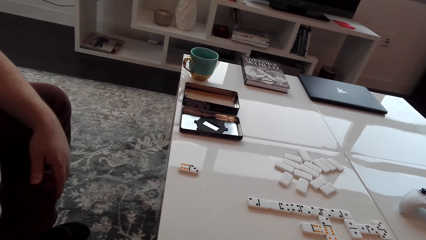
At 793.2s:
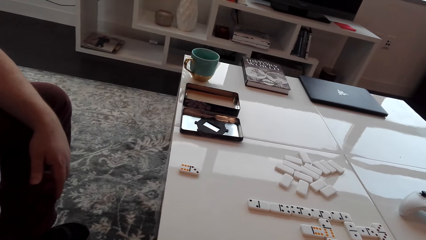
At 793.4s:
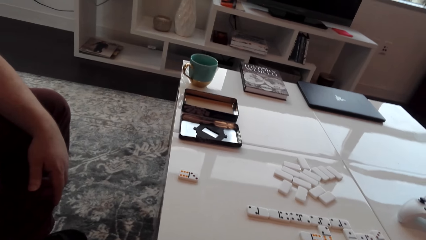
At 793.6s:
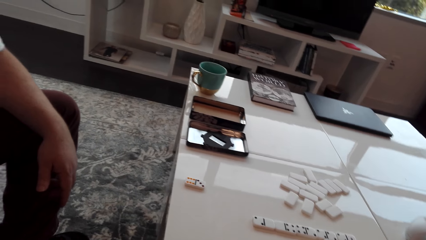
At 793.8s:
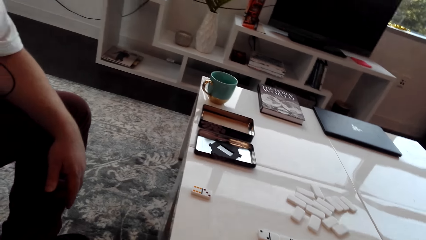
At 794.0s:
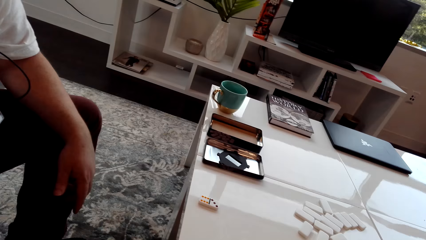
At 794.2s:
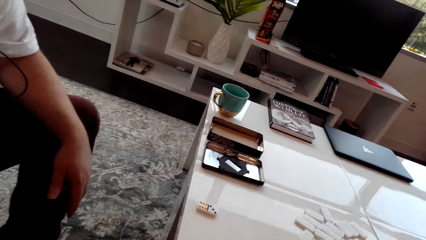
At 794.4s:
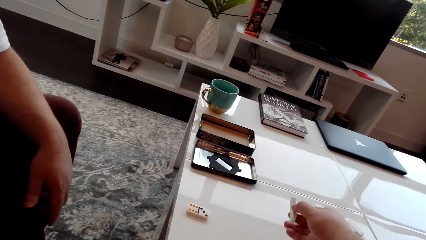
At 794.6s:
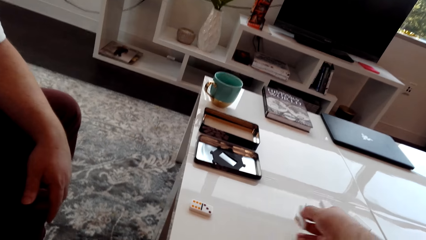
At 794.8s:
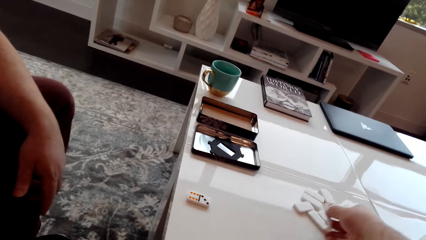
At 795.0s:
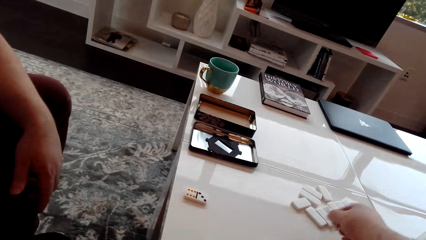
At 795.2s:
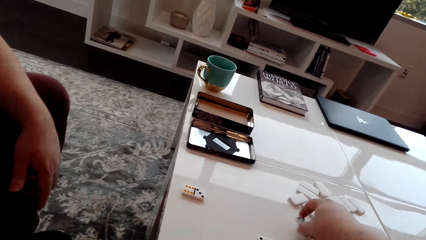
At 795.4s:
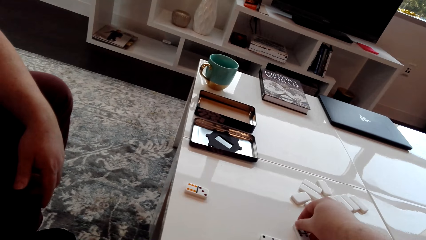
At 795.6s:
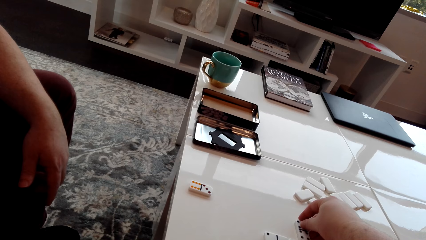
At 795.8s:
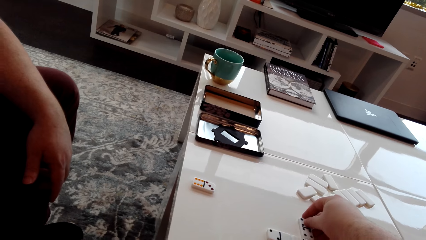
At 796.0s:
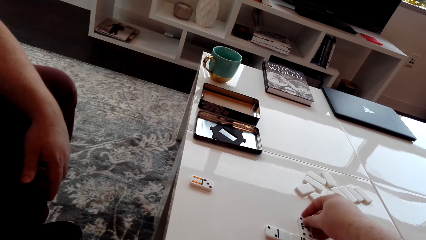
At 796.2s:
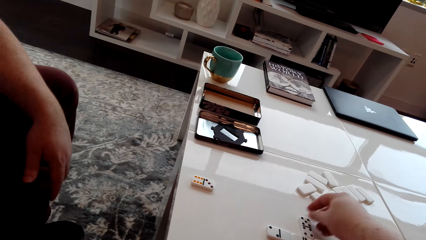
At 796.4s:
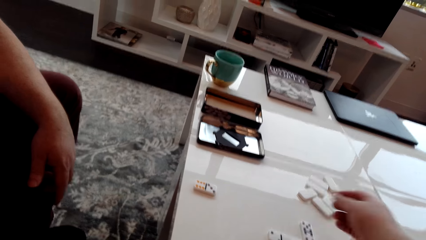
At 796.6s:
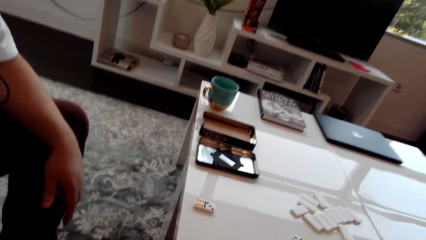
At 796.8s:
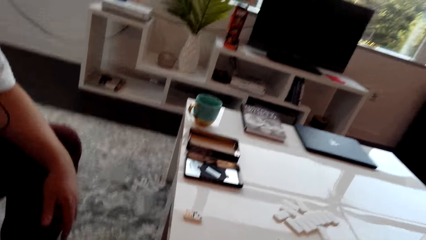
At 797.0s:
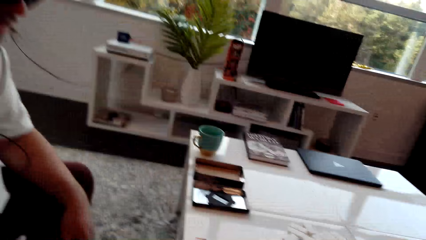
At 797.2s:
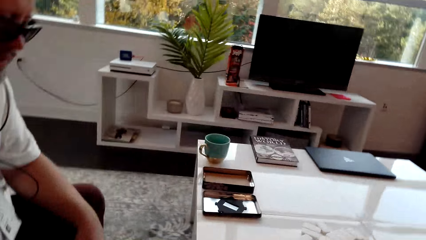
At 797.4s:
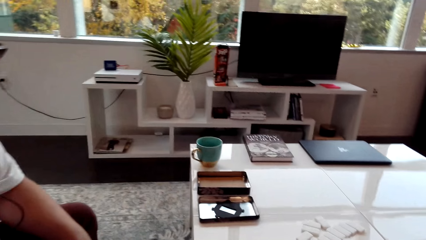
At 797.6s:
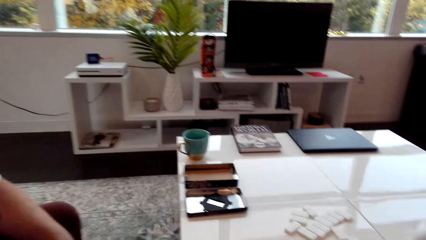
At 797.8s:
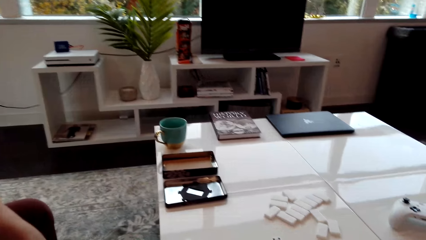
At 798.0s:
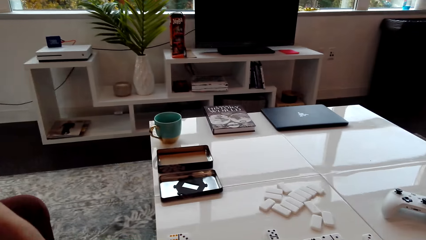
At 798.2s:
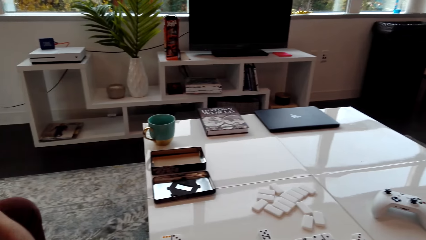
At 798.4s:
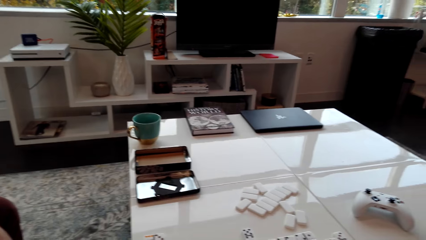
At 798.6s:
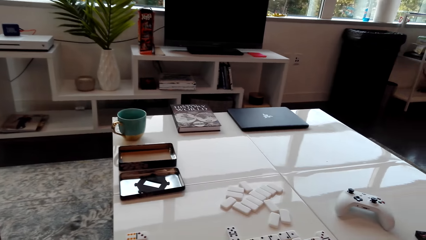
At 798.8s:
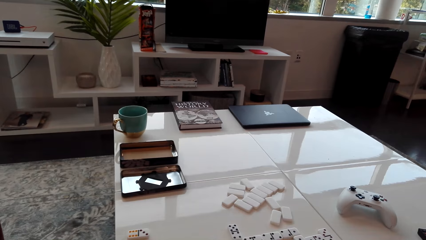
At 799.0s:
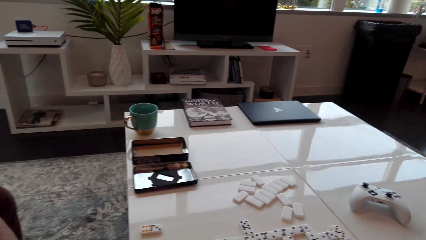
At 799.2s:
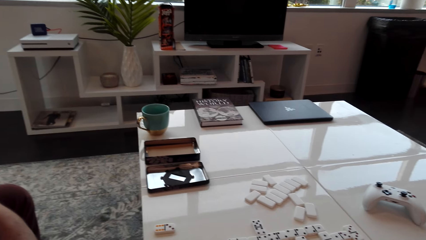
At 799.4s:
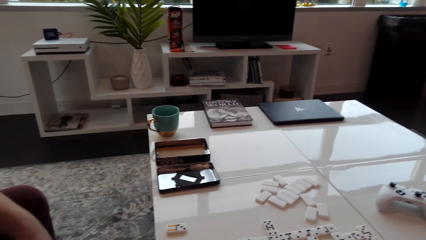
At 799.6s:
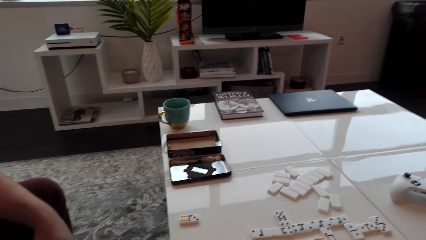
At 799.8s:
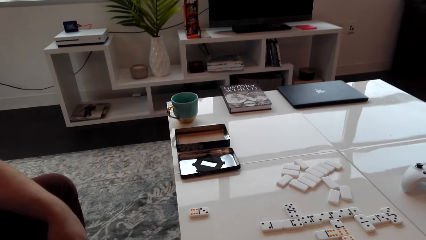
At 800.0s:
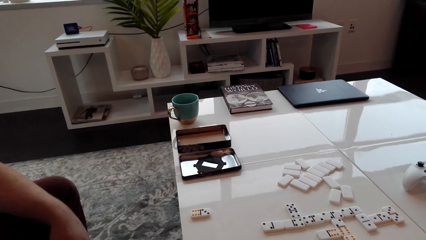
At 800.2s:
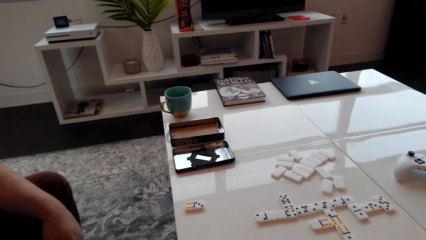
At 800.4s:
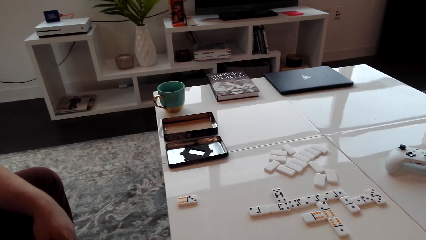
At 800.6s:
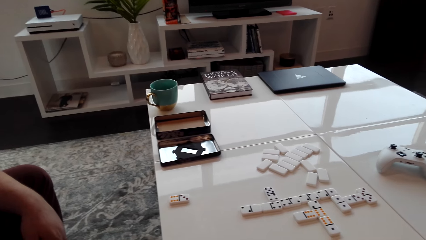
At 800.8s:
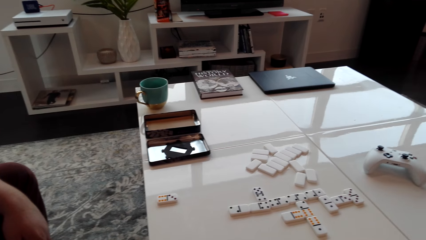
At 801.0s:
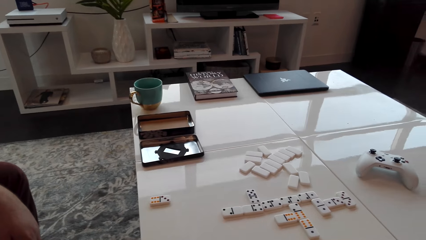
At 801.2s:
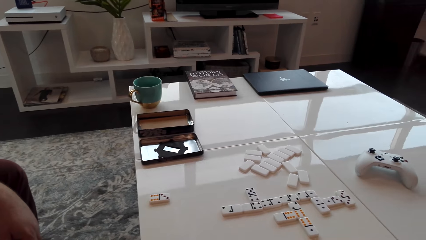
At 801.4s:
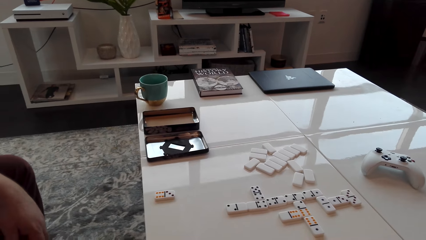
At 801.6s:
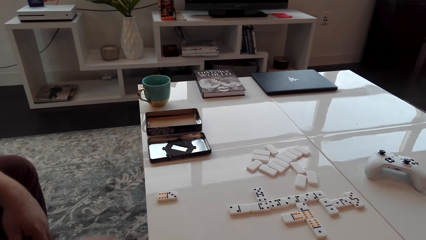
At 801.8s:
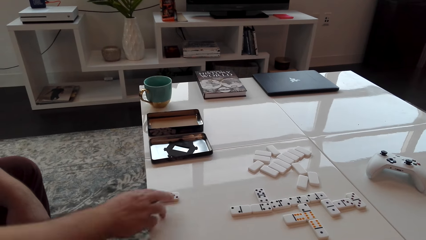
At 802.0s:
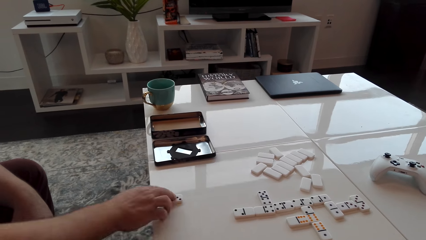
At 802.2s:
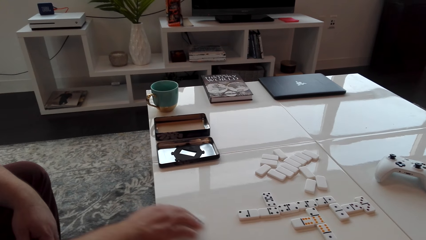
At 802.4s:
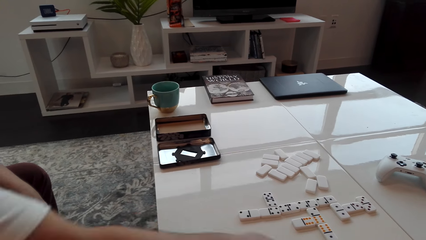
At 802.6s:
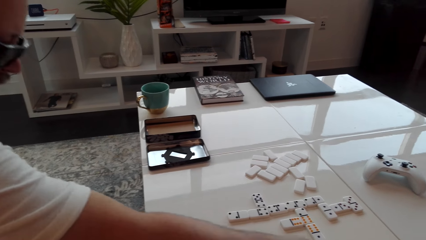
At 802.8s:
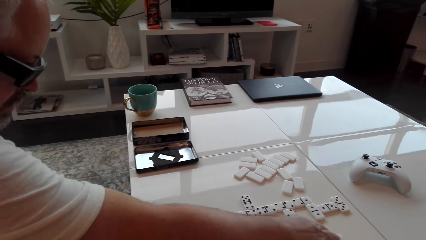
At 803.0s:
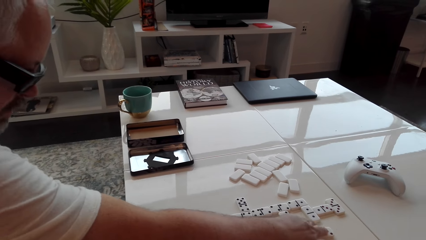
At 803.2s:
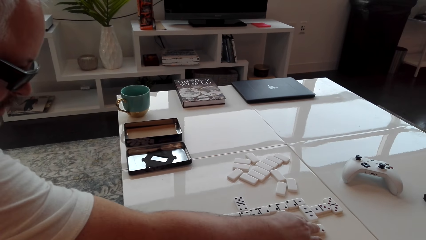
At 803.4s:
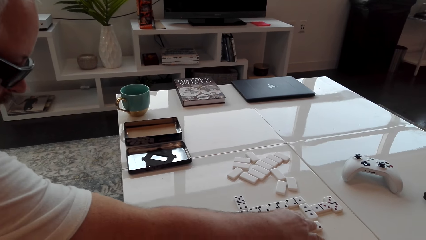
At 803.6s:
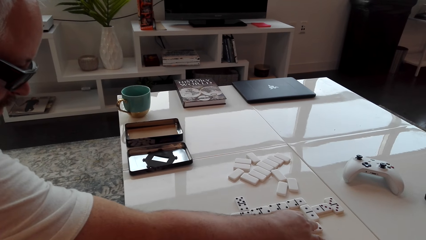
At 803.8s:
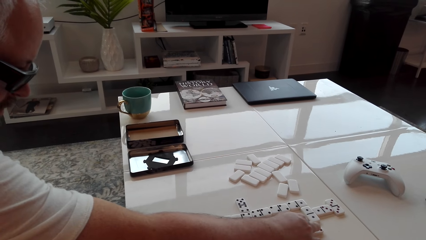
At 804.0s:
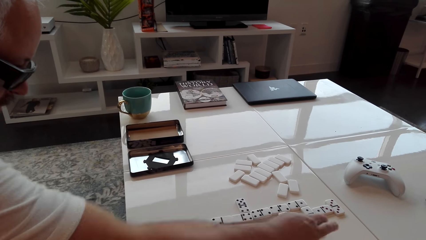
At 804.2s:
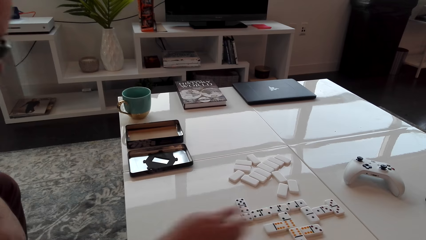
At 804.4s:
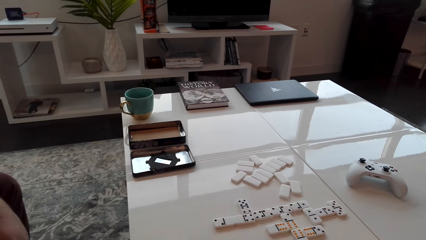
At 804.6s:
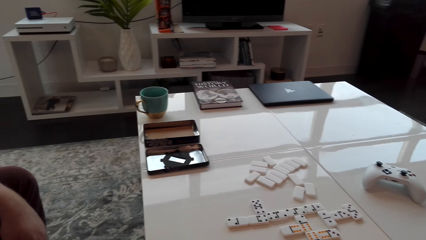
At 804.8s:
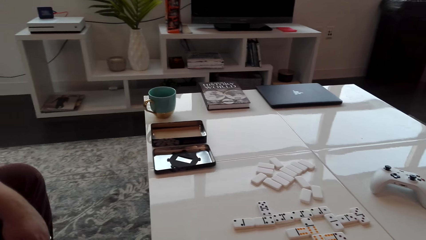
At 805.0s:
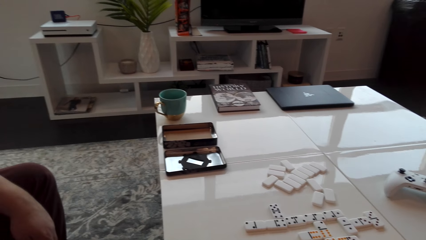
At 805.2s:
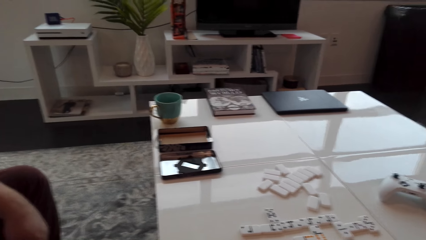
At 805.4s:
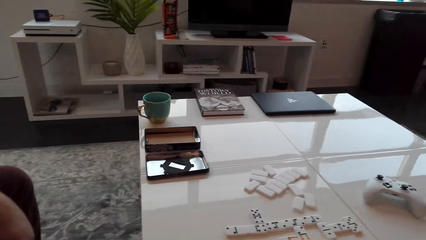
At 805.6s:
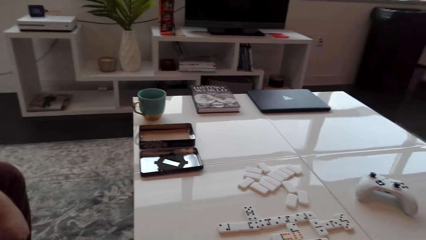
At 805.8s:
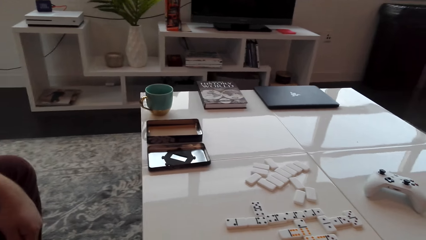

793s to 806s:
A man touches the dominoes. The man moves the dominoes dice. The camera wearer converses with the man.

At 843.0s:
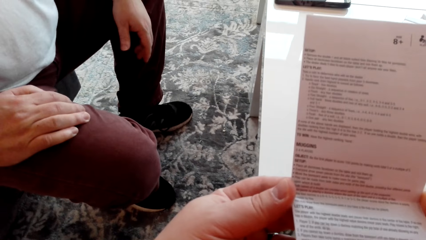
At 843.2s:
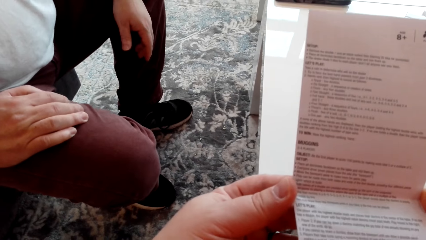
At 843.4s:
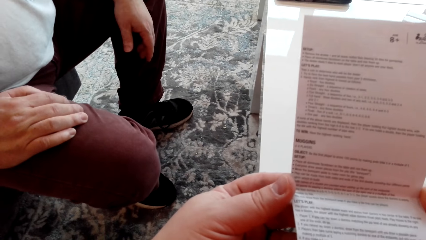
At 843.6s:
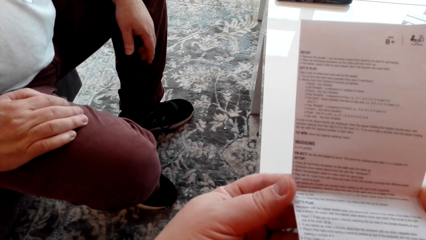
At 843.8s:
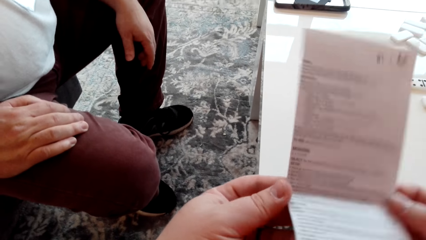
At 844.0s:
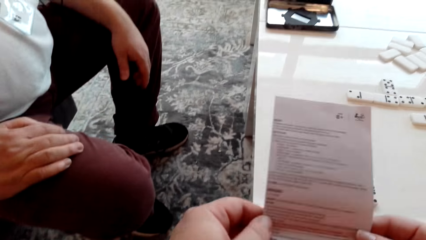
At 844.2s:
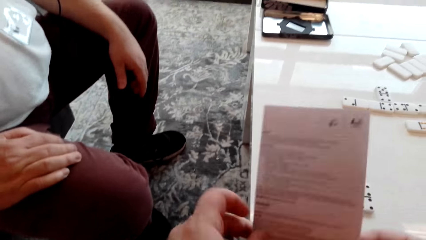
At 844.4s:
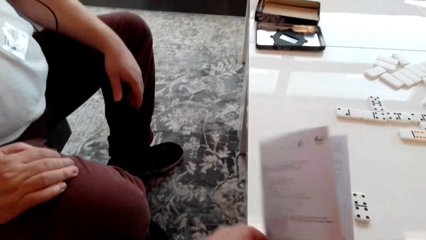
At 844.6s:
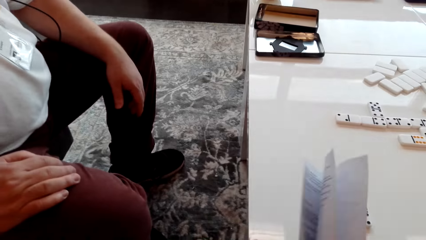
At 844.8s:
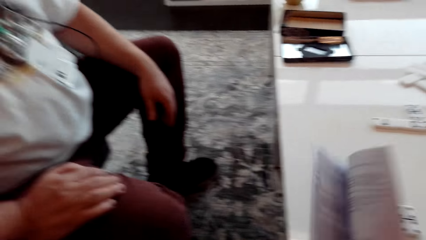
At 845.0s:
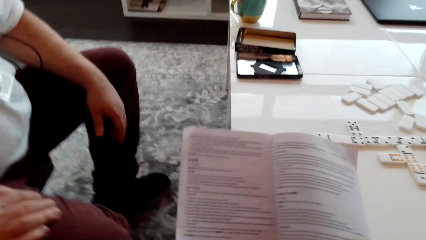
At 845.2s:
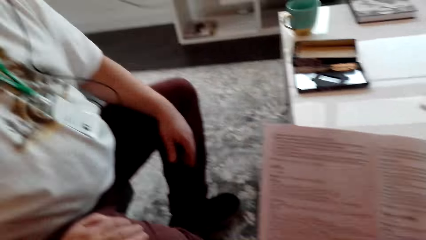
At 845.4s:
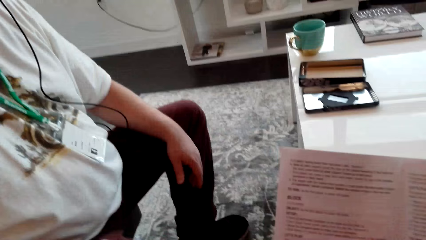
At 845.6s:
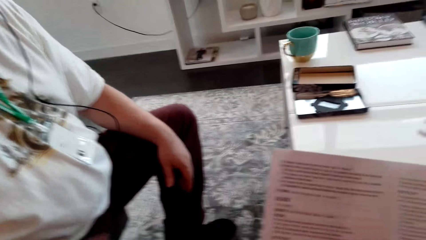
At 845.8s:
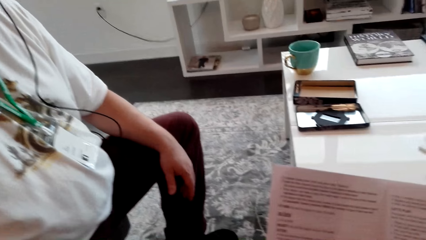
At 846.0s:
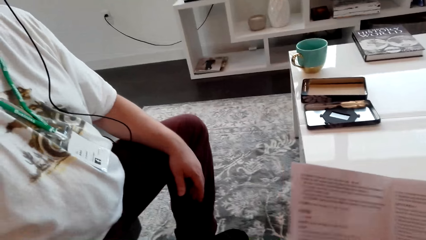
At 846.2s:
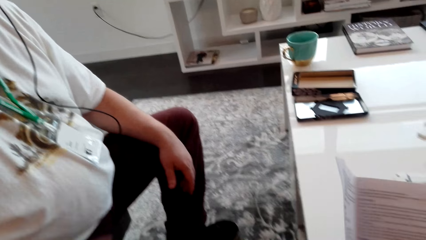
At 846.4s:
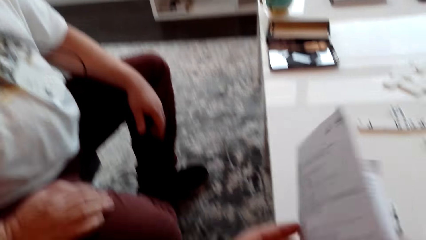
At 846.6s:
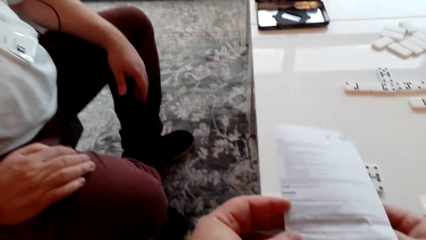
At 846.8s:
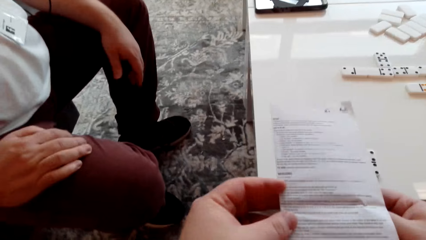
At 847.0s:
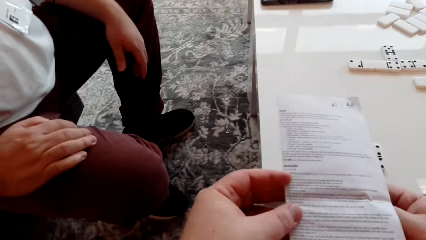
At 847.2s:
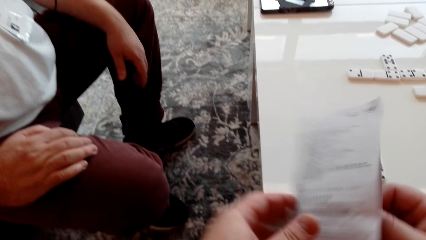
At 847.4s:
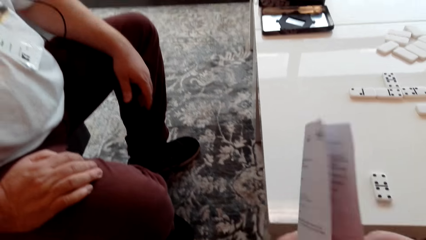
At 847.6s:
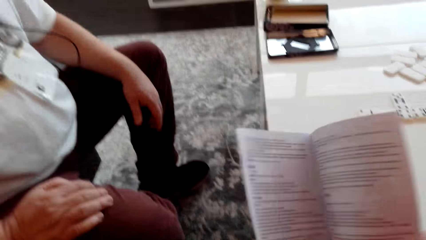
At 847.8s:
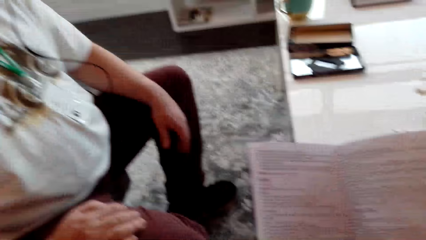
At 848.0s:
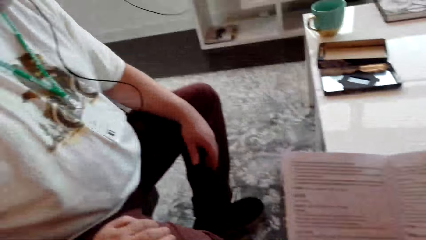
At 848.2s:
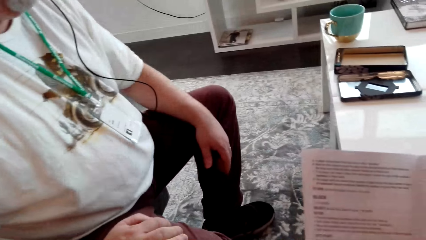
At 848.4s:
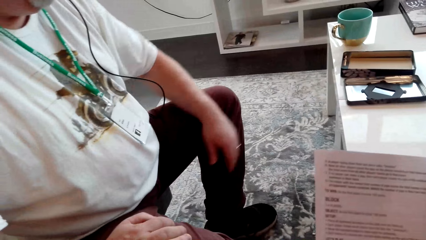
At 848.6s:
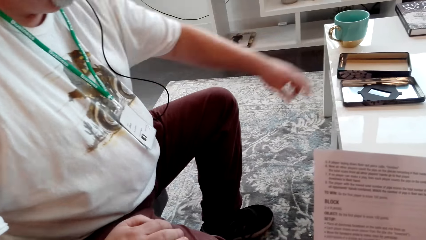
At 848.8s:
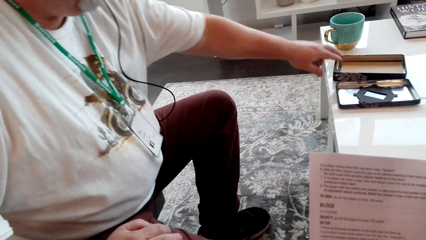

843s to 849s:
The camera wearer opens the booklet.
